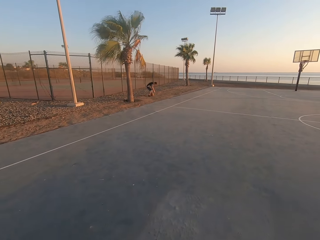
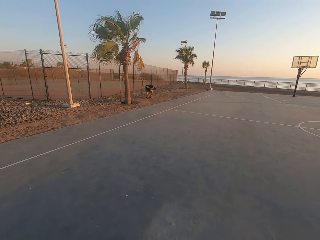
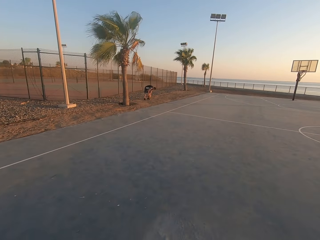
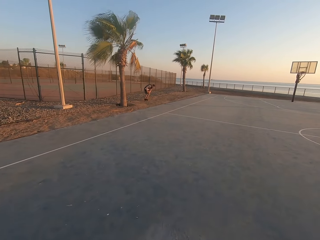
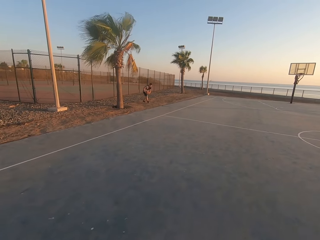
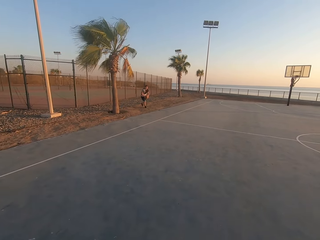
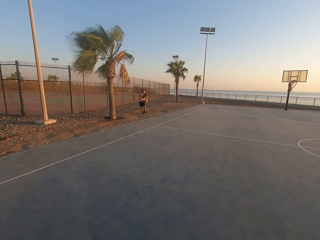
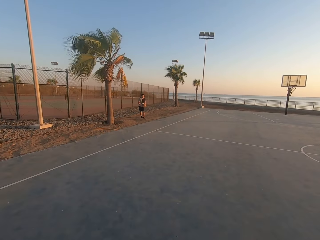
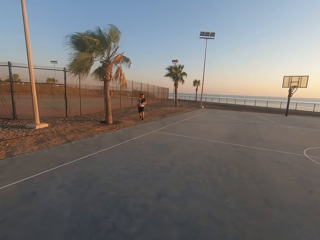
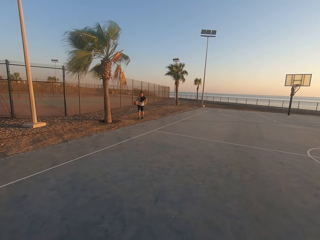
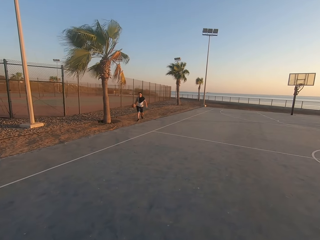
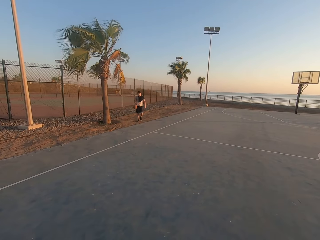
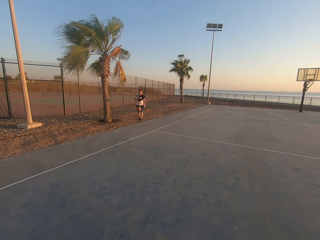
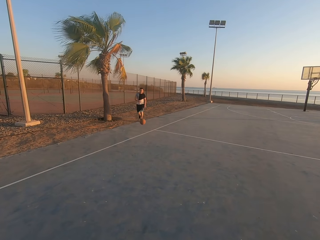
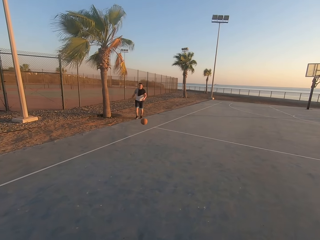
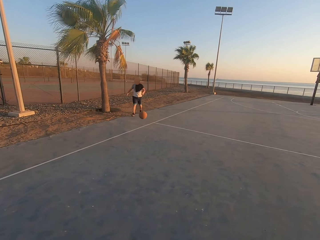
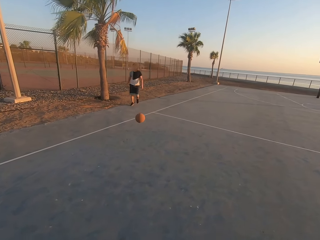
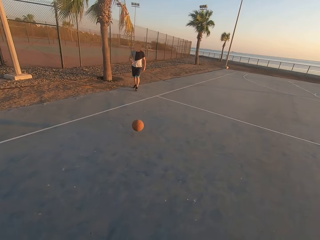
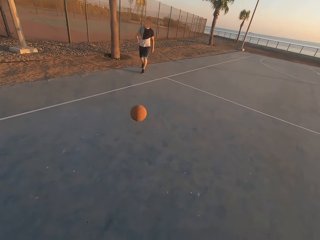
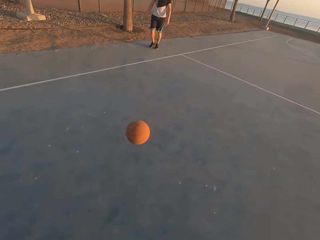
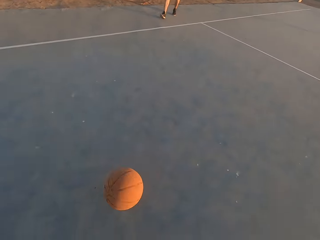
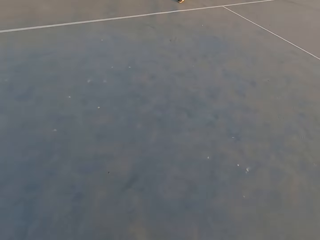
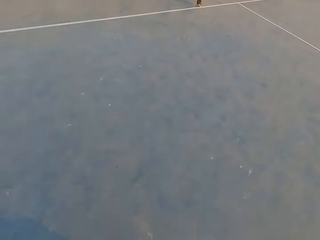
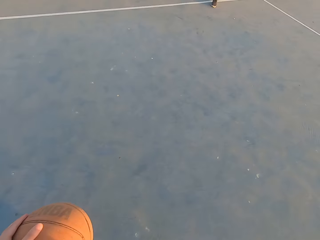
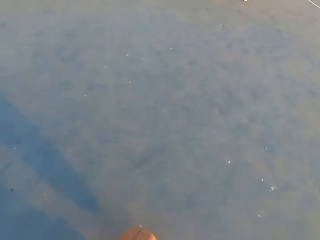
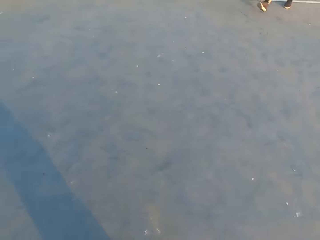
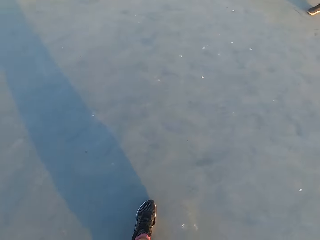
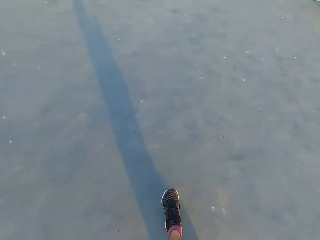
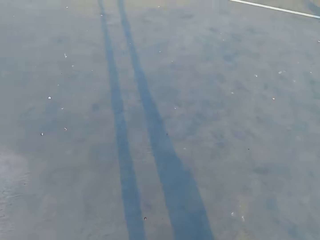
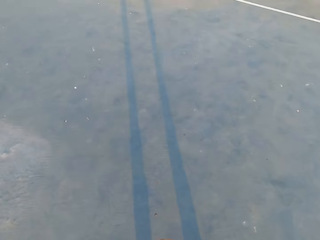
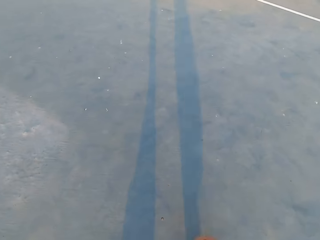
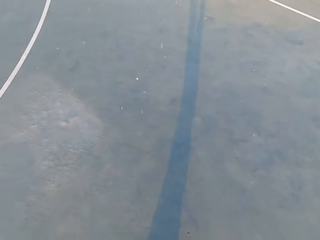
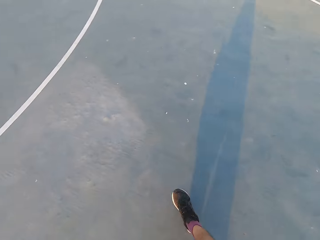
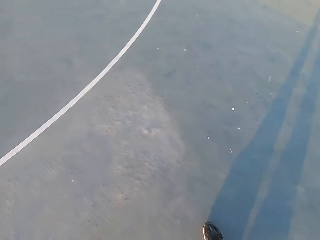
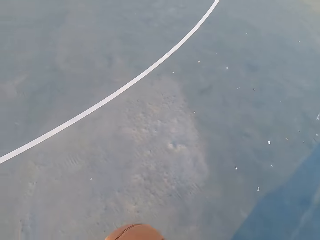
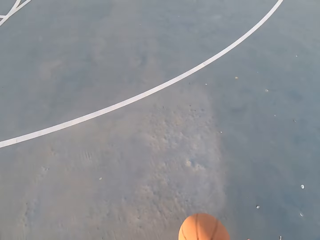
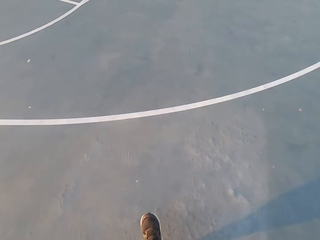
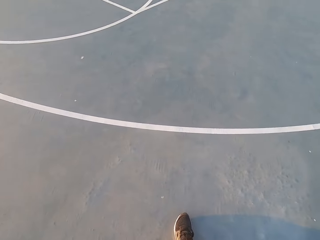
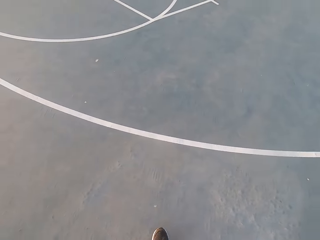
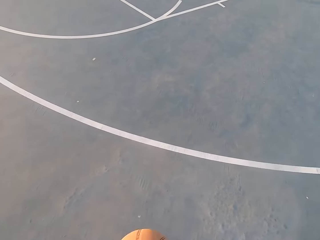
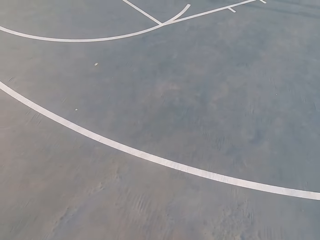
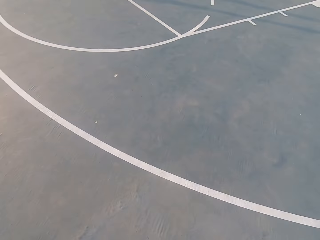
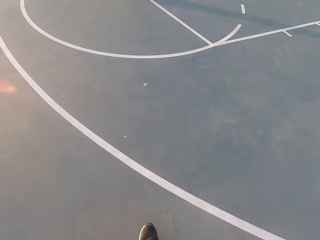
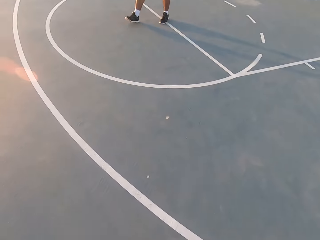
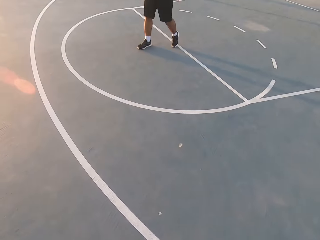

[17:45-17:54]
A man picks up the ball. The man walks. The man walks and throws the ball to the camera wearer. The camera wearer picks up the ball. They dribble the ball.

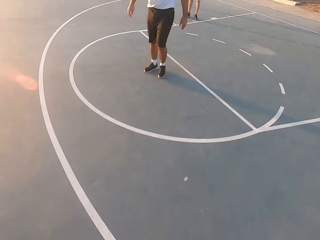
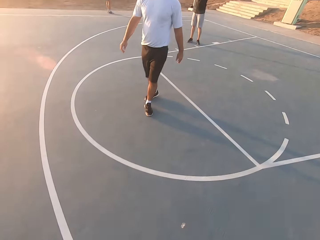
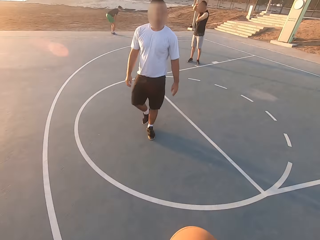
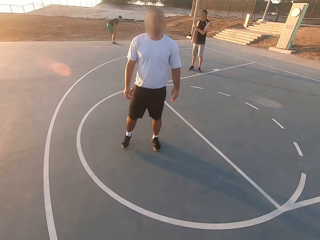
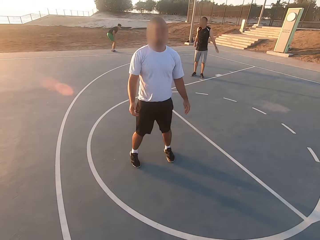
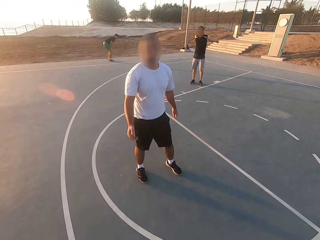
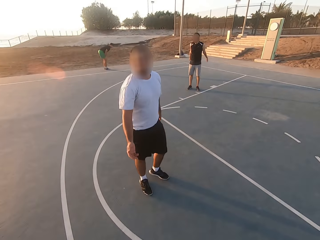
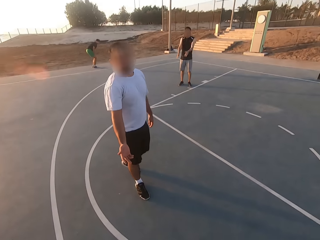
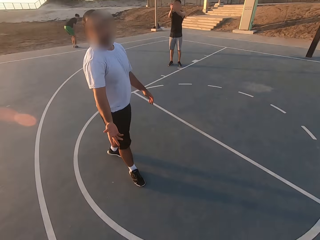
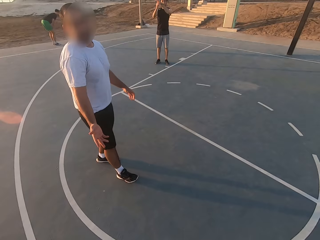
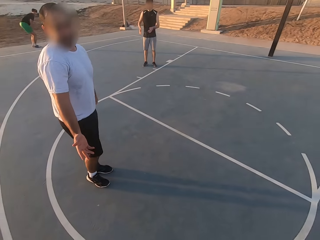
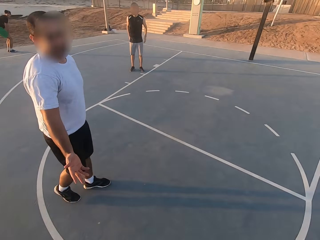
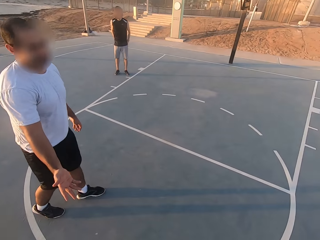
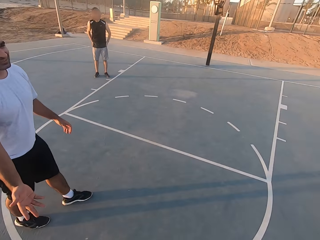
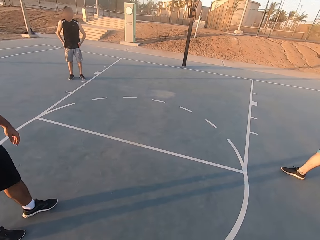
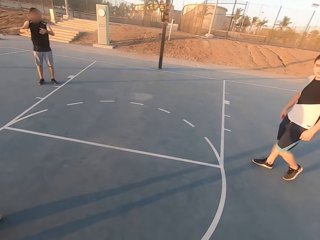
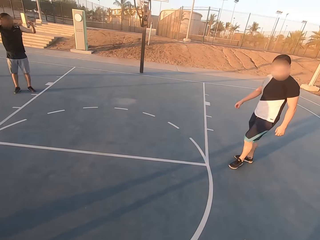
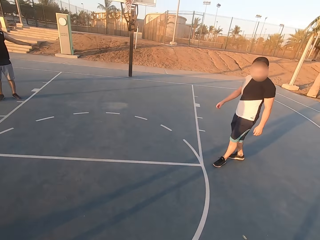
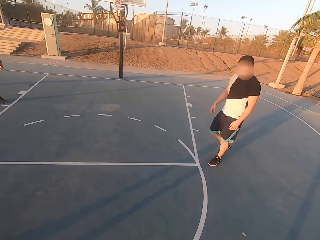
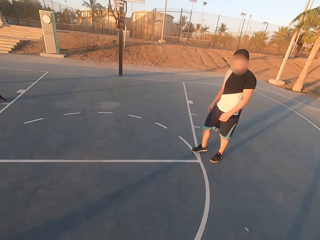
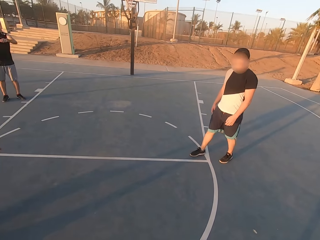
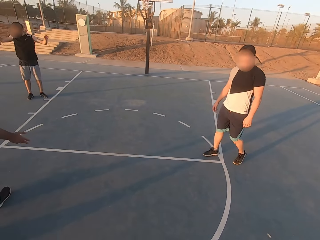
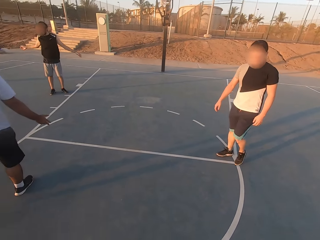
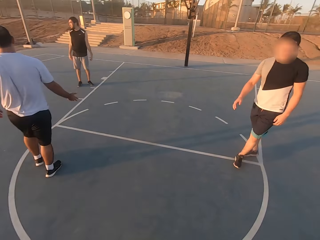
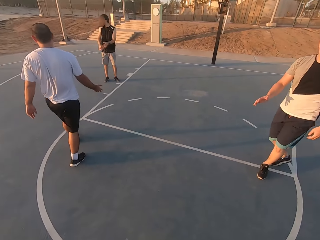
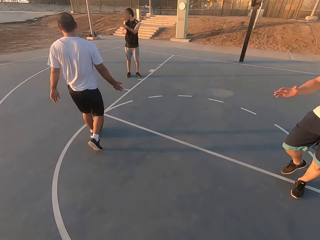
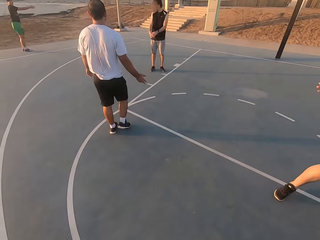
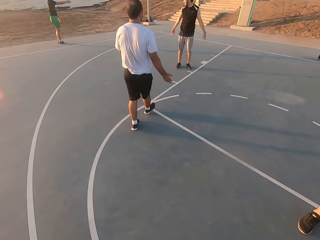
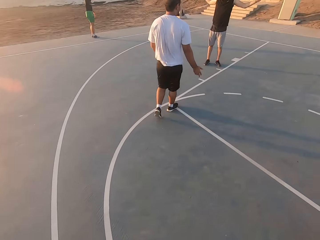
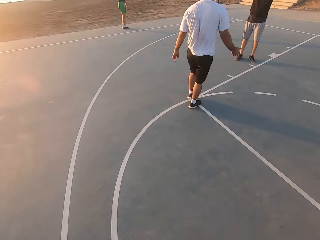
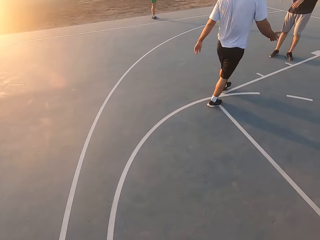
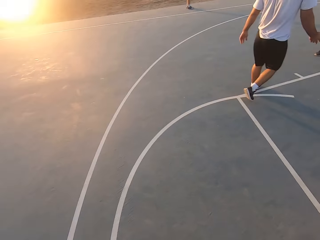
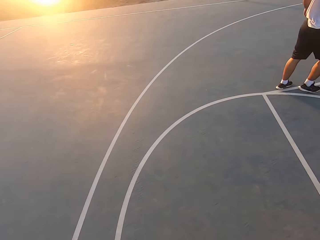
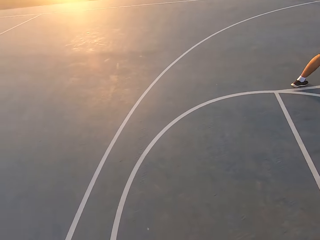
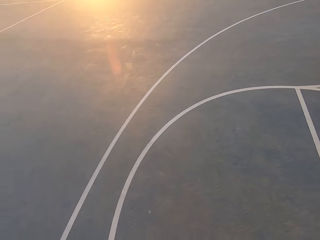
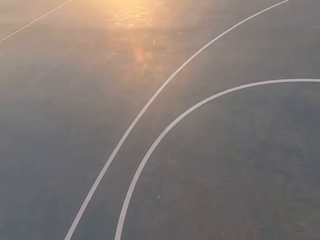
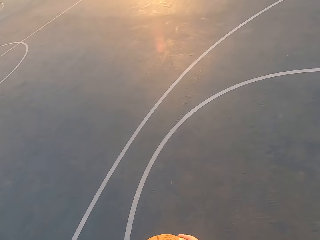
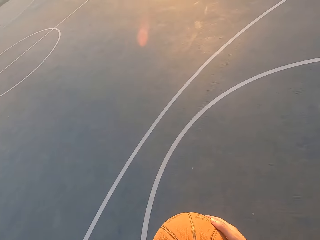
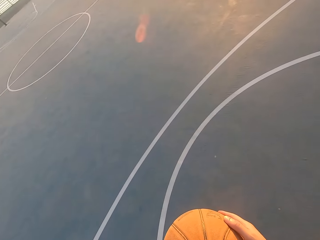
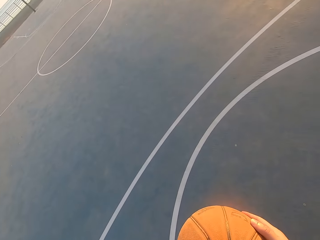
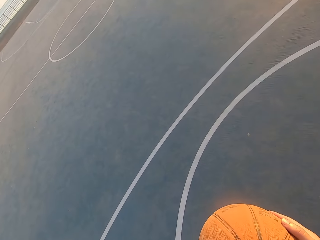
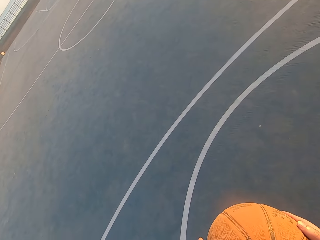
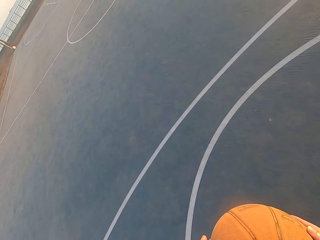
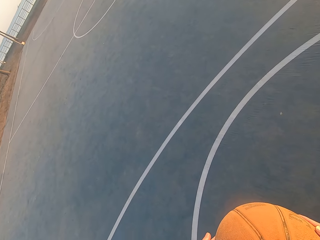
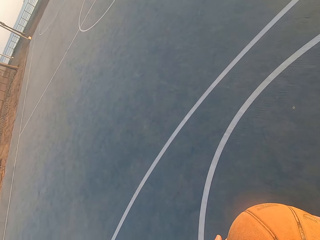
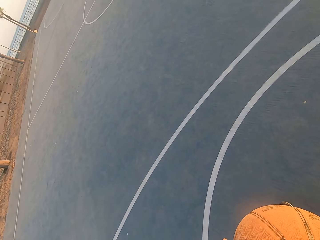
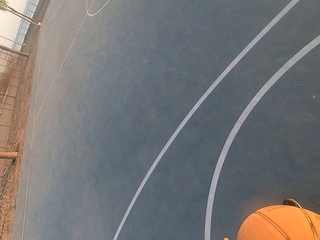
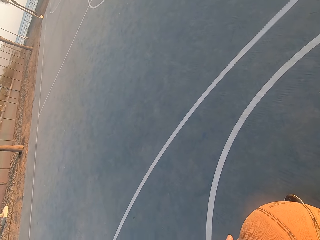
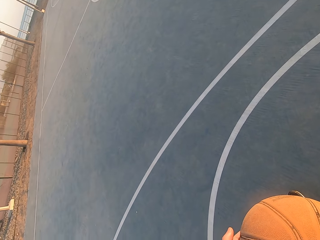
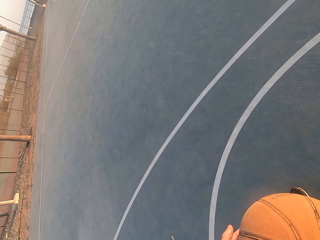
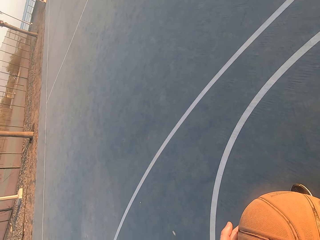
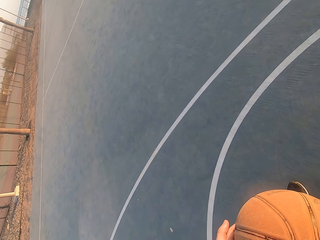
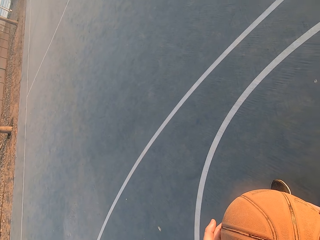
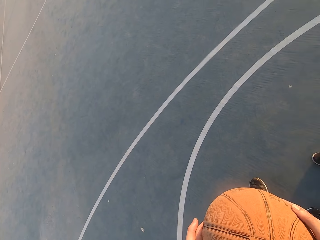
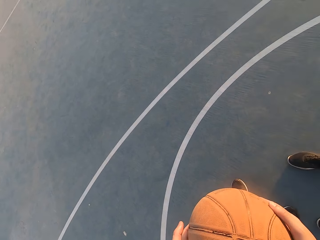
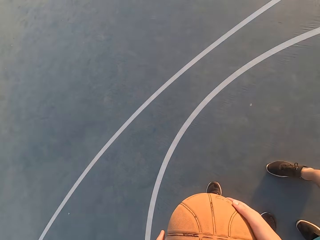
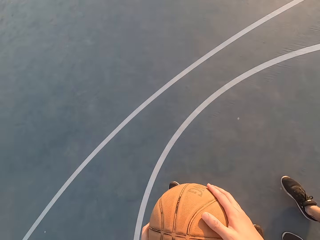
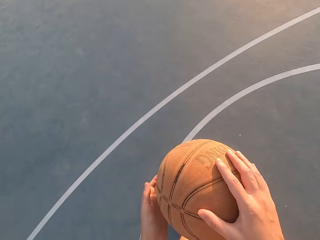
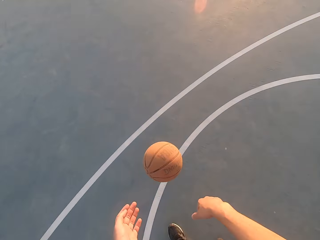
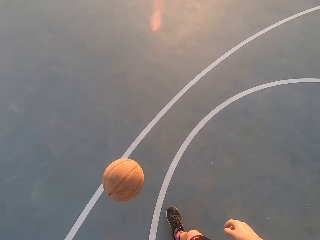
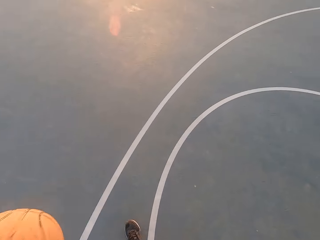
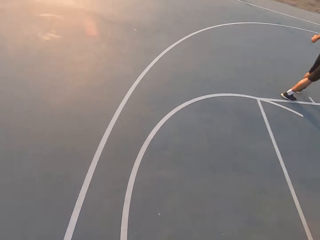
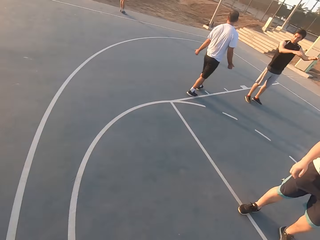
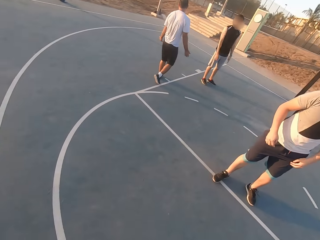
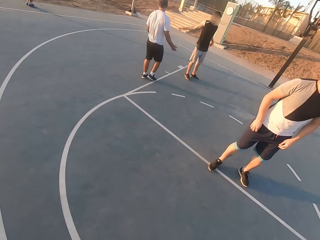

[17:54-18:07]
The camera wearer dribbles the ball. A man stands. Another man stands. Another man walks. The camera wearer looks around. Another man stretches his hands. The camera wearer looks around again. Another man walks. The camera wearer looks around. They hold the ball. They dribble the ball.
